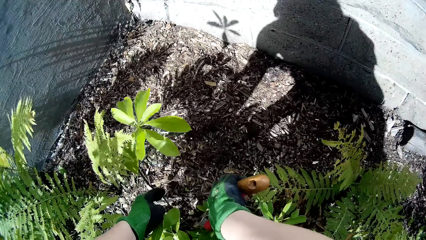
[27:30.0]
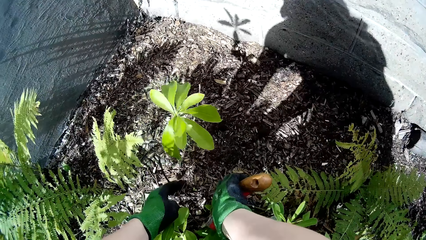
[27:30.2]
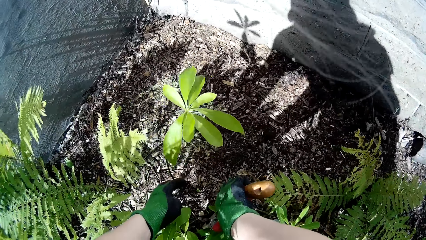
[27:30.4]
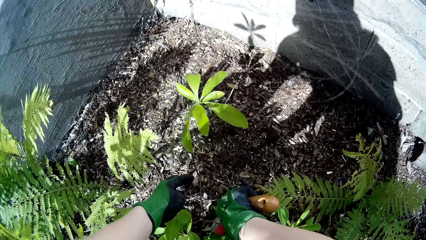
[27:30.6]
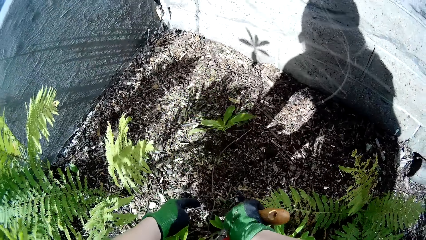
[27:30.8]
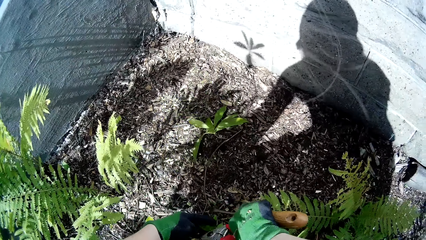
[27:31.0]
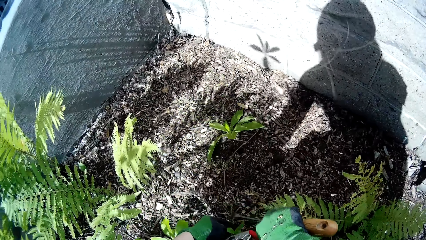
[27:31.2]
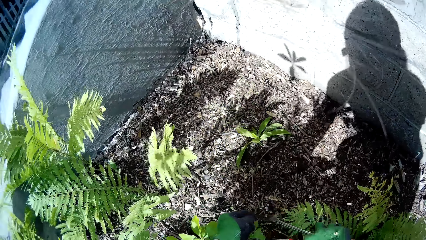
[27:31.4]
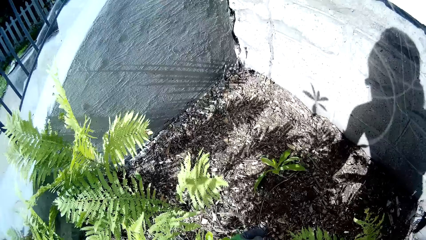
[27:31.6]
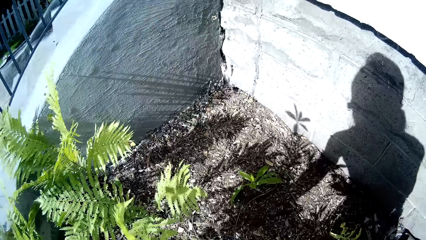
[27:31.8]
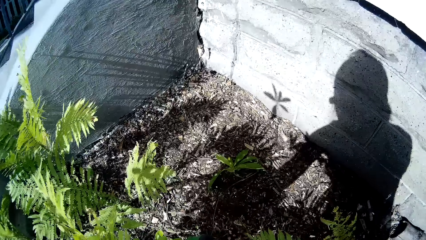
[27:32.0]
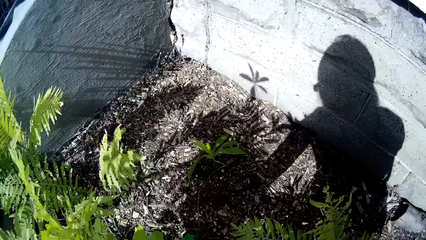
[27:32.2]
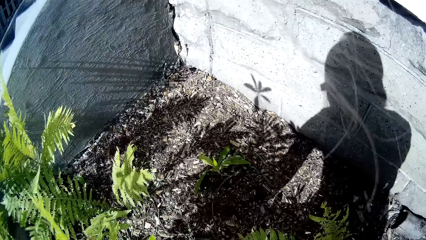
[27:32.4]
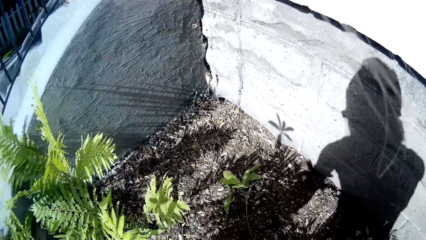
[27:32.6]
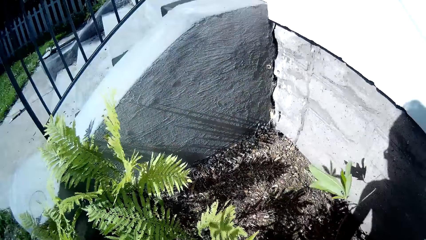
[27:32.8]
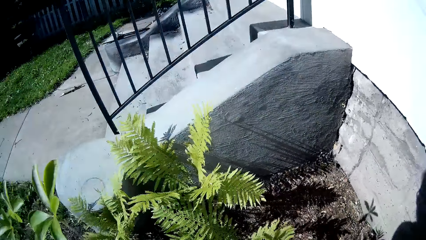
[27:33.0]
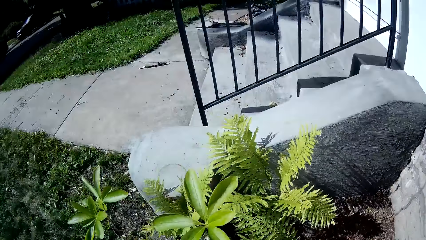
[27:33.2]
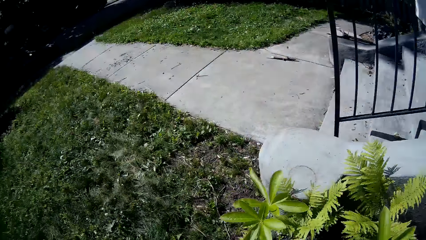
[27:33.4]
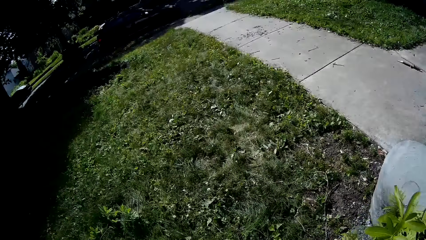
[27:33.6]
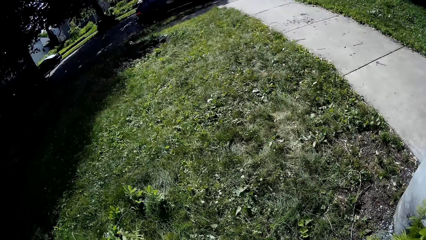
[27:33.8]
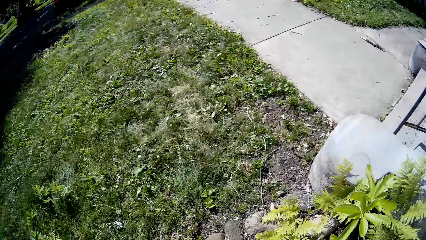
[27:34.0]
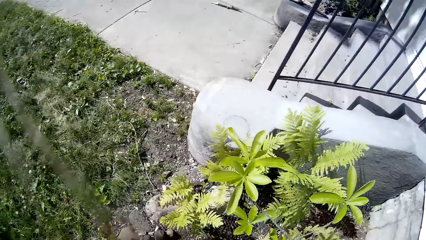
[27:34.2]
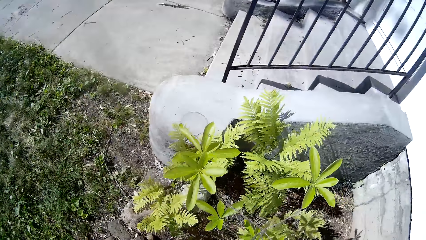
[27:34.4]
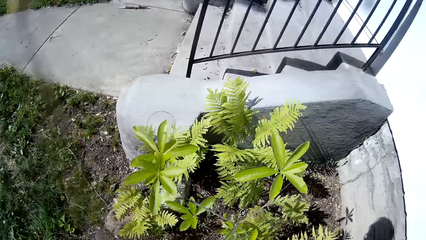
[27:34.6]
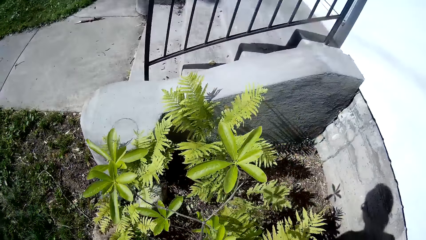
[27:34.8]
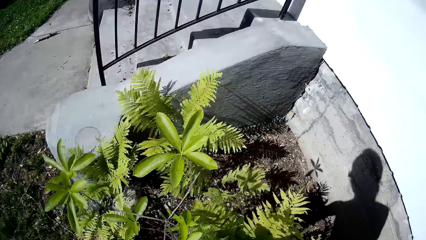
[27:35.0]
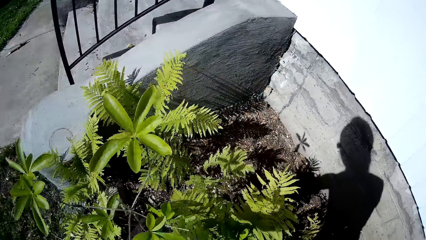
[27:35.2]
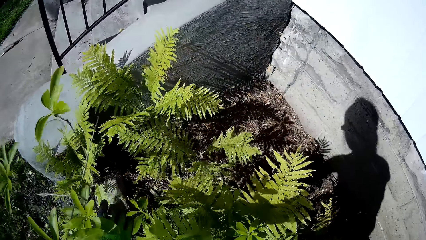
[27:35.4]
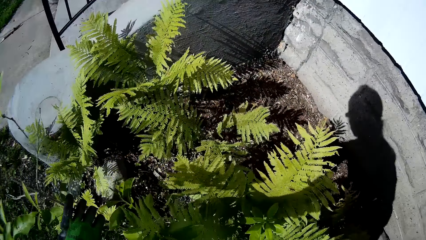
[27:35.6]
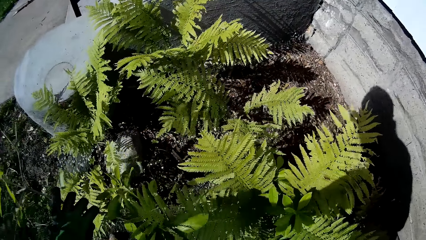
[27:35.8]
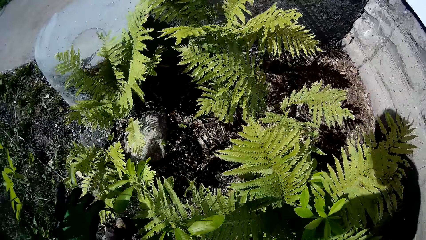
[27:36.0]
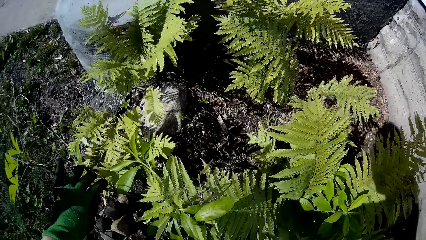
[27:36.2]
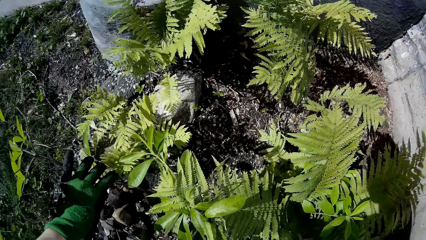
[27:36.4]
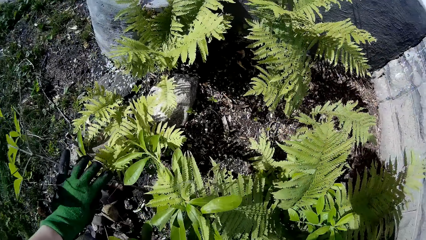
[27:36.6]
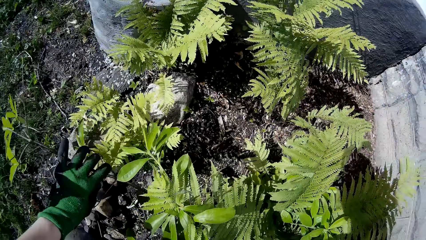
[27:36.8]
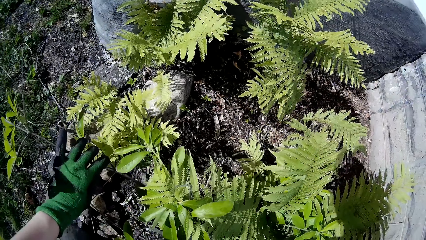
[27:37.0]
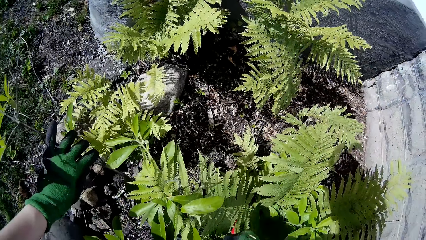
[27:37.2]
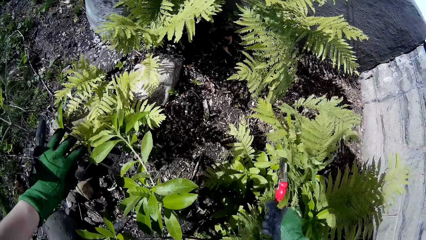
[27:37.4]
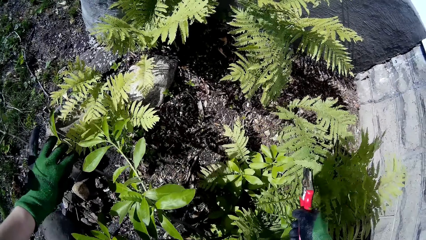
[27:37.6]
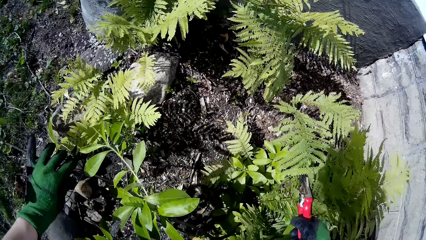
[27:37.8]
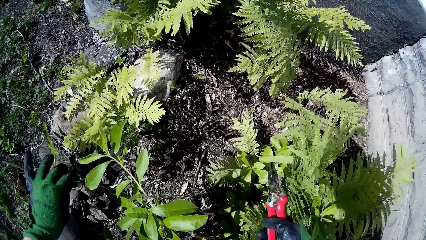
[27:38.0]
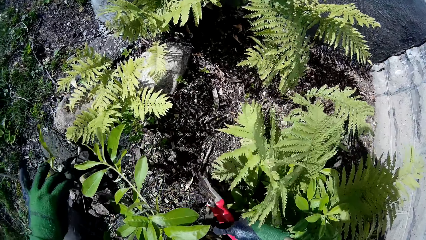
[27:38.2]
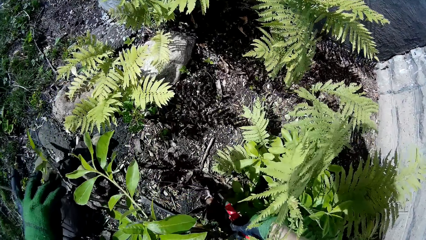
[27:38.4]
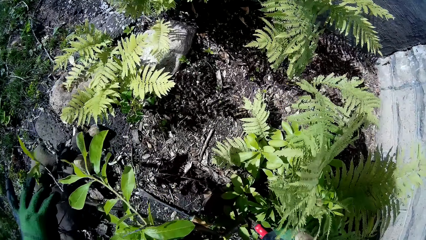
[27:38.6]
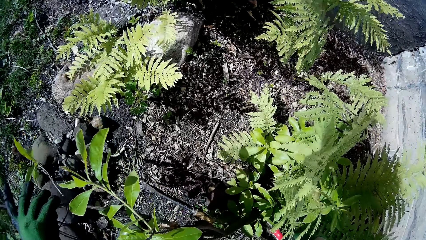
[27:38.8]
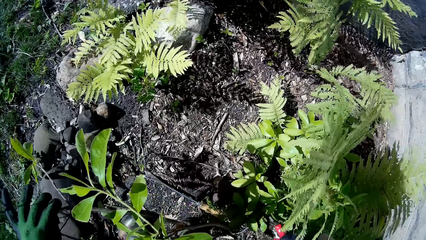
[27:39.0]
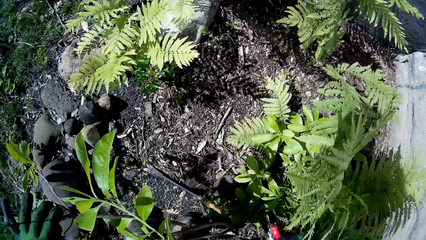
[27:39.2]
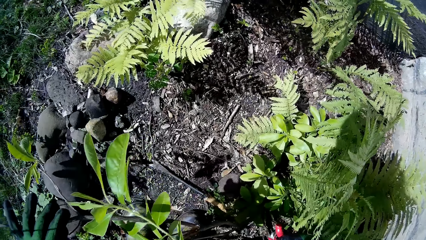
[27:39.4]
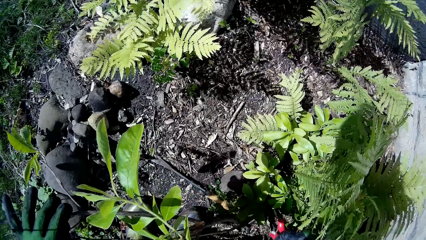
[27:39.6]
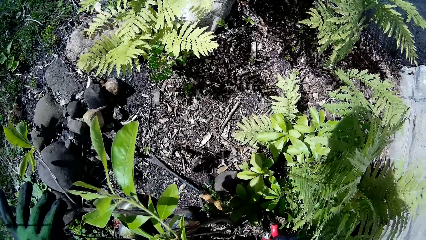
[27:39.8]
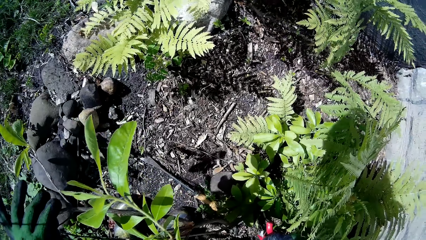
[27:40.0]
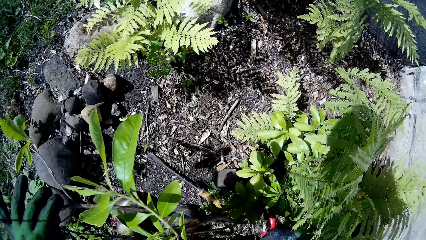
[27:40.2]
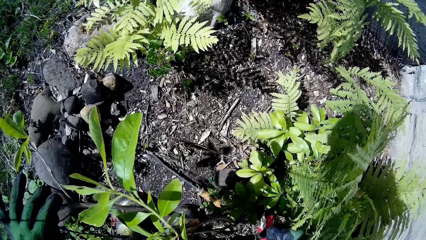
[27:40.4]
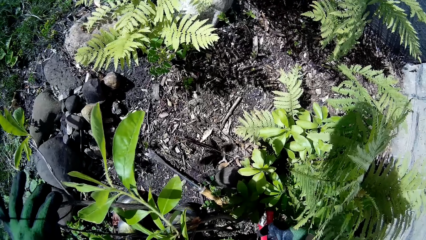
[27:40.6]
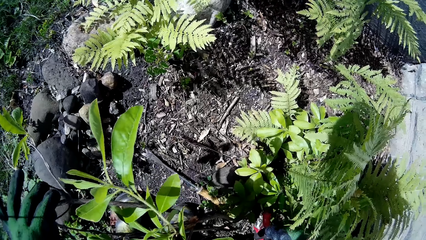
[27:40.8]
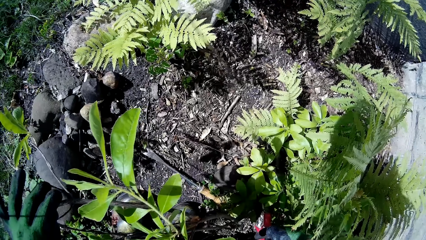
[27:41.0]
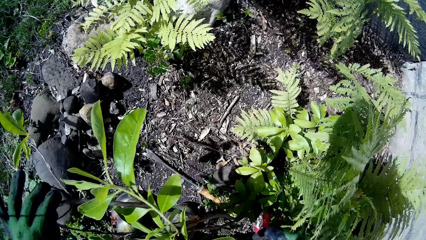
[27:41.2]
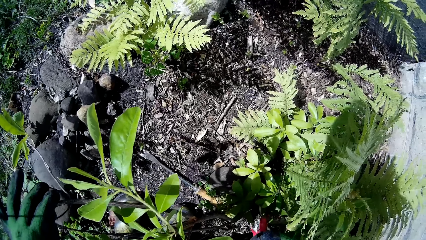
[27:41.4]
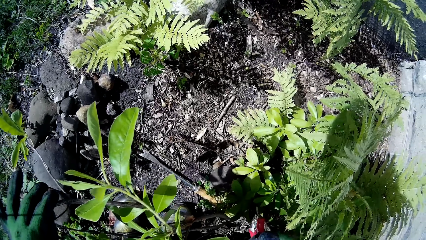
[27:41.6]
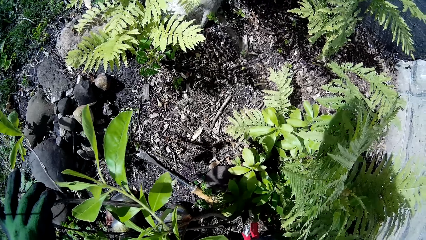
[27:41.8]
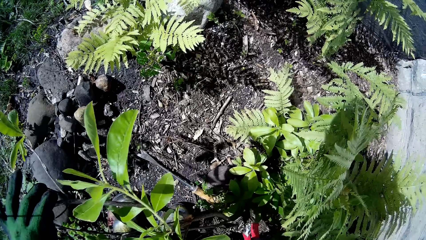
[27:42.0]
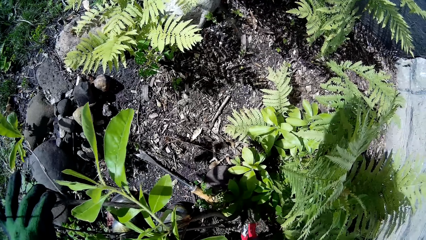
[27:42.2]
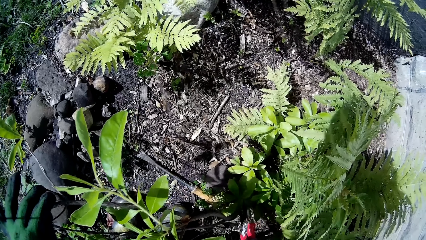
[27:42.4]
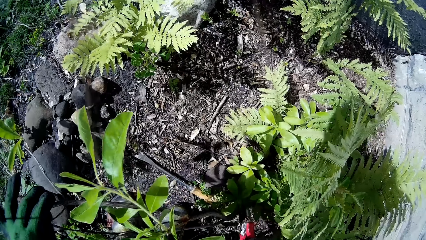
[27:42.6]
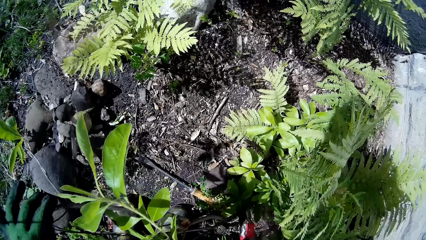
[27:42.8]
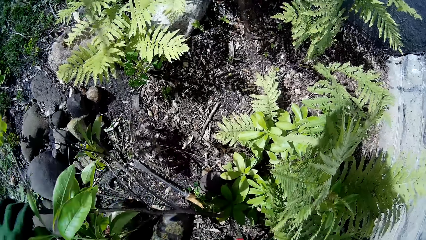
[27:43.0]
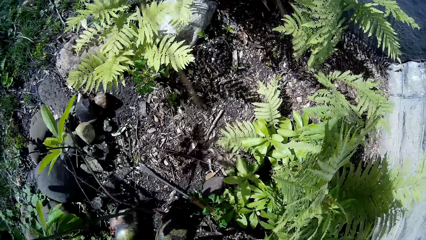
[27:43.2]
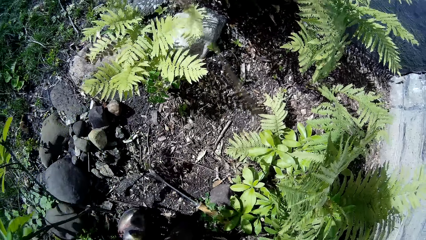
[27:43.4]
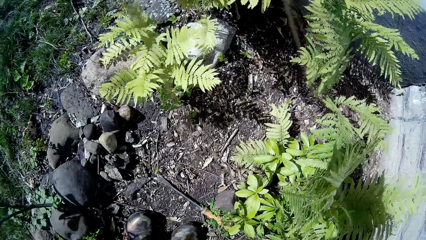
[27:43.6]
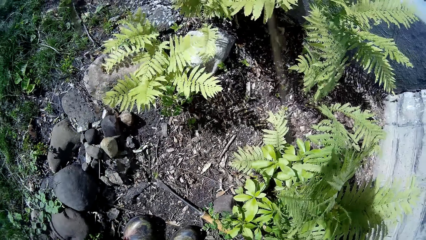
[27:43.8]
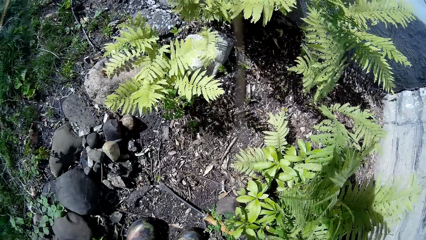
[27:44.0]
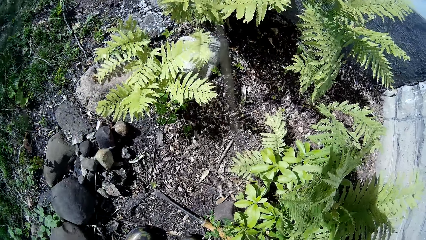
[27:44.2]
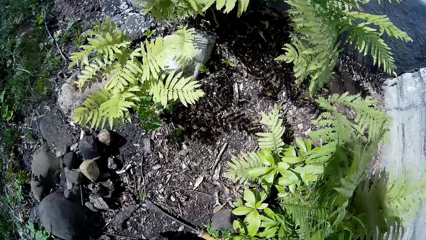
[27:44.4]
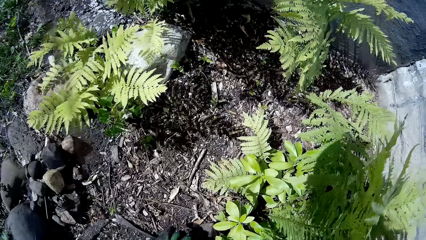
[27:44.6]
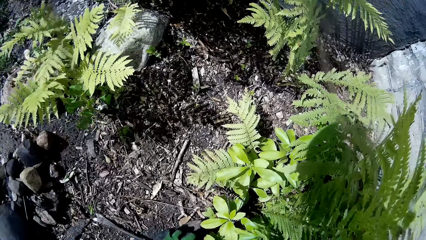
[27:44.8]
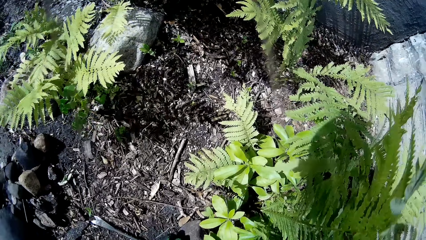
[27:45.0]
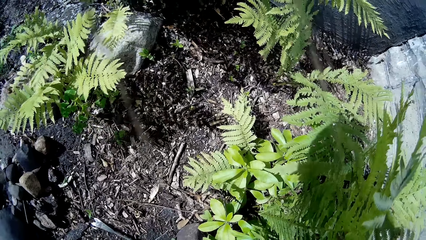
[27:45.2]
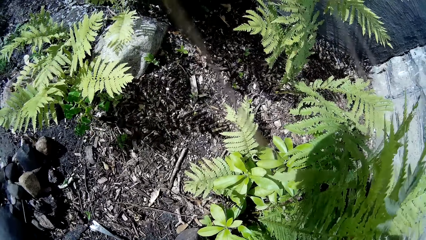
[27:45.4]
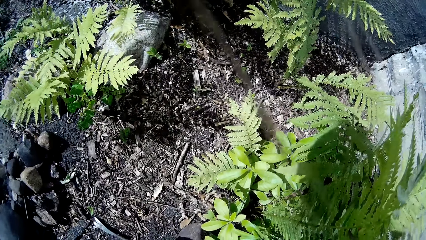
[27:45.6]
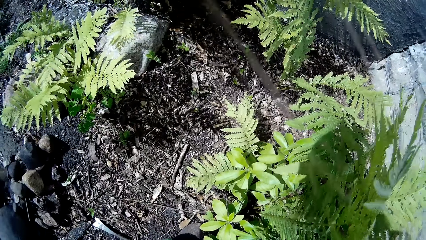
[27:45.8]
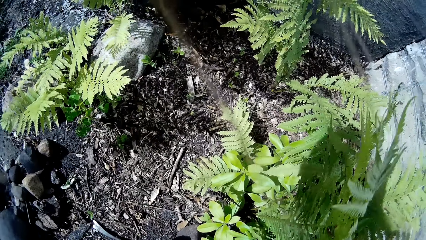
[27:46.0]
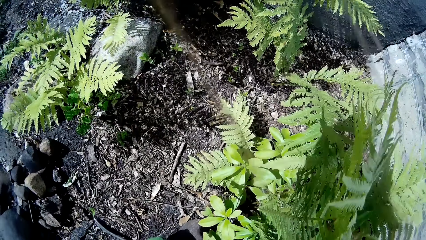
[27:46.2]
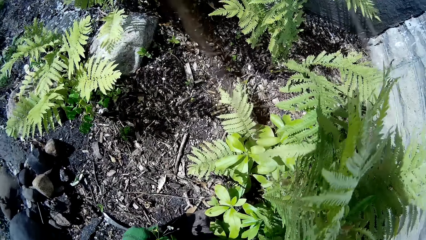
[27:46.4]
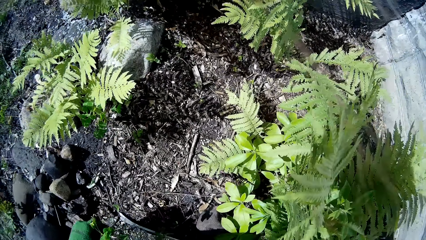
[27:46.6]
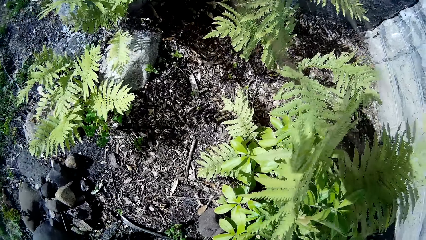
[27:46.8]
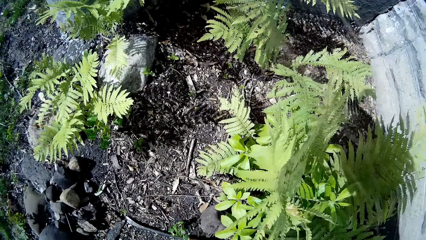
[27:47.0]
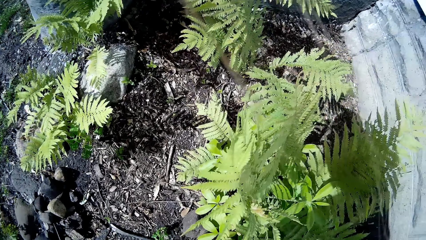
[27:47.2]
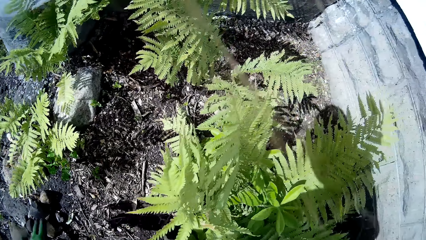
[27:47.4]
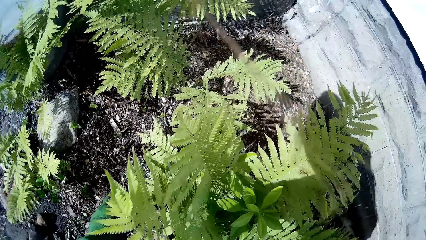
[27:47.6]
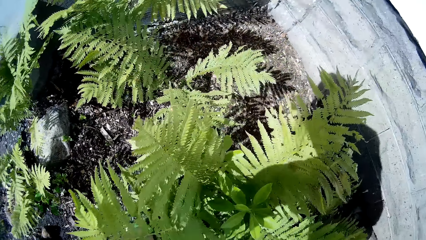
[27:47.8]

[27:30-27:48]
The camera wearer prunes the plant with a pruner in her right hand. She uproots. She looks back. She moves a plant with her left hand. She uproots. She prunes the plant with the pruner in her right hand. She throws away the cut plant in her left hand. She uproots a plant with her left hand.
